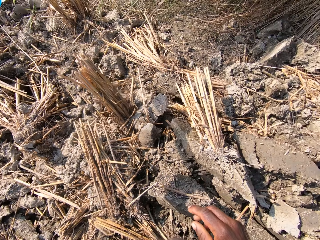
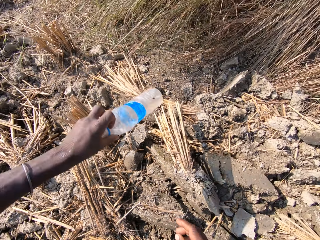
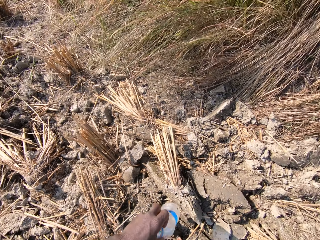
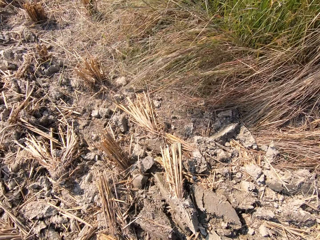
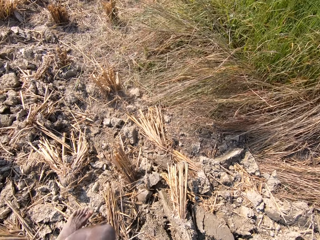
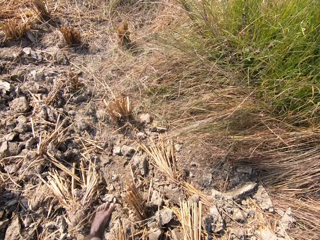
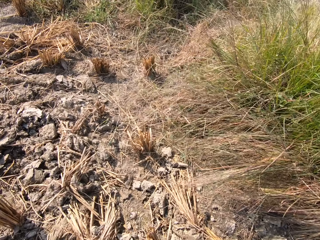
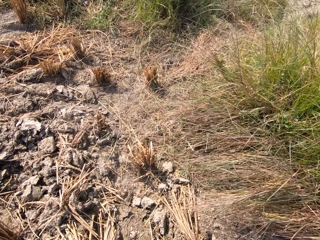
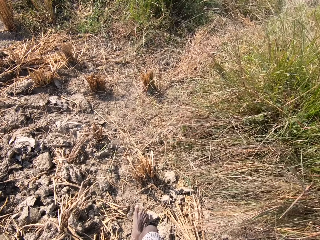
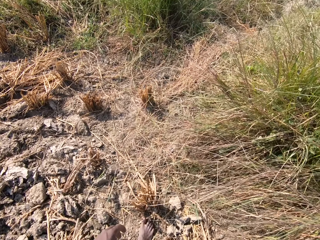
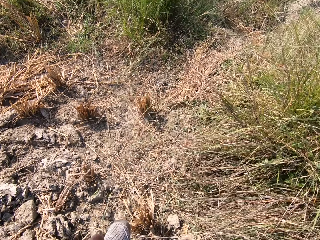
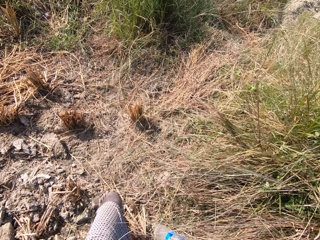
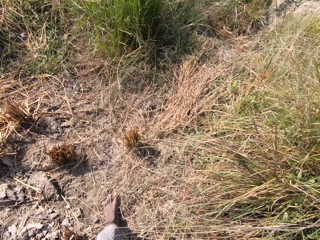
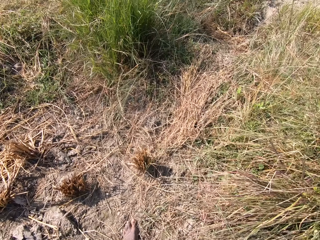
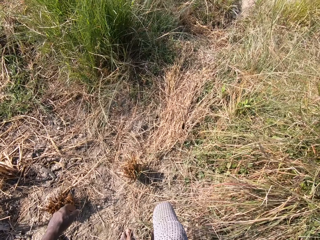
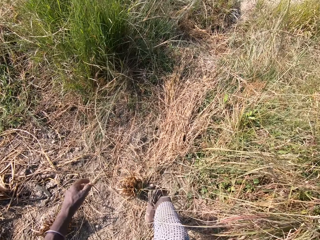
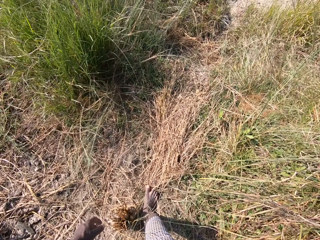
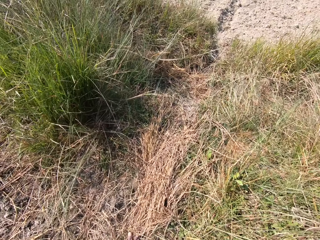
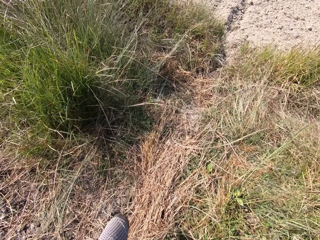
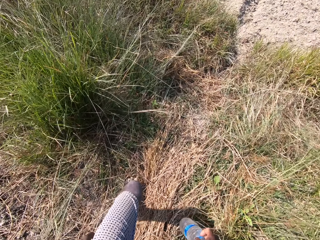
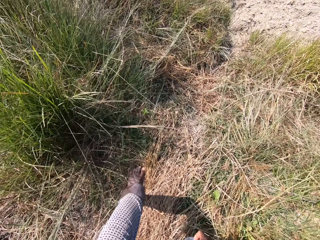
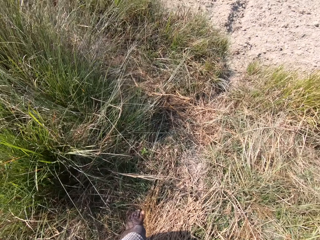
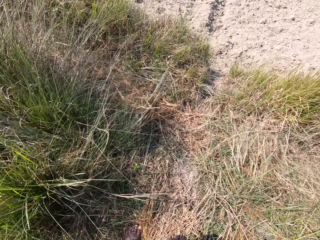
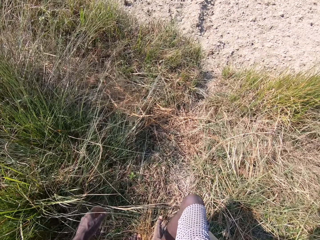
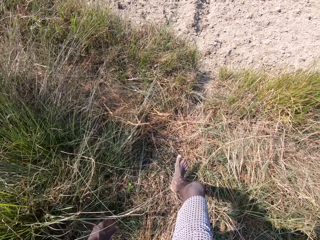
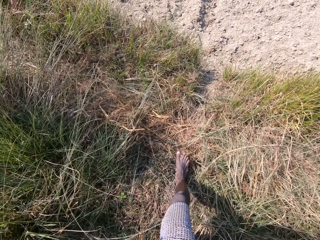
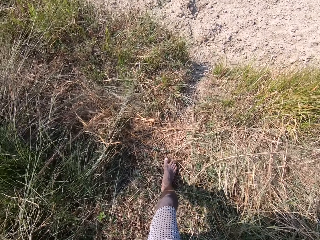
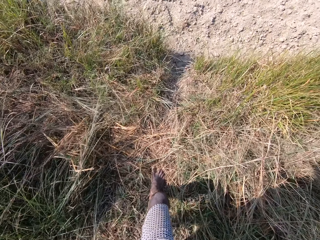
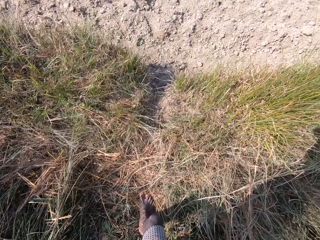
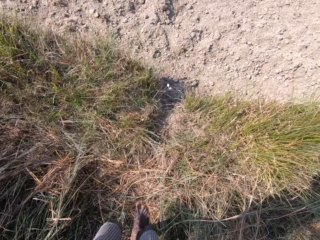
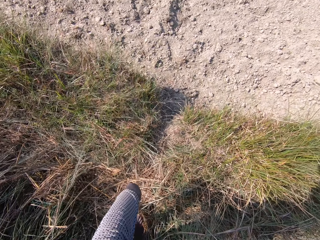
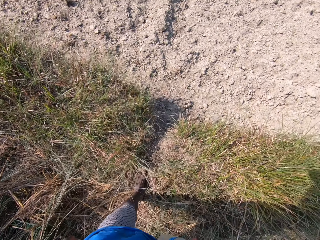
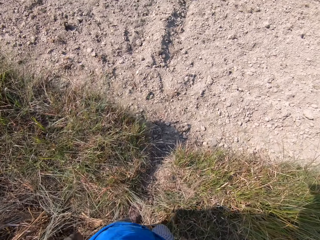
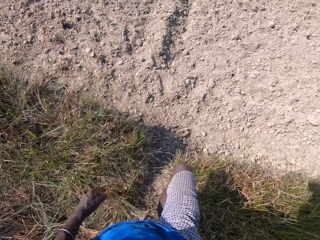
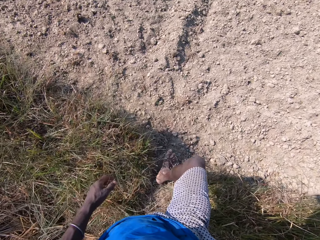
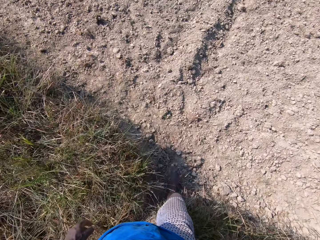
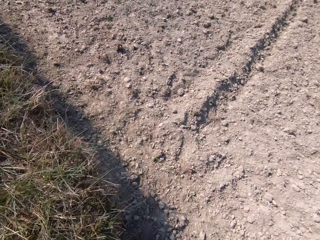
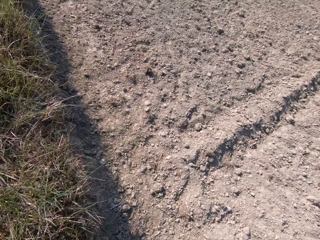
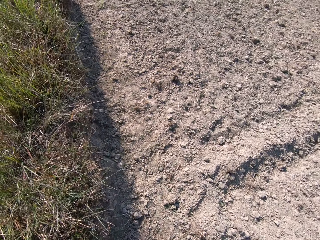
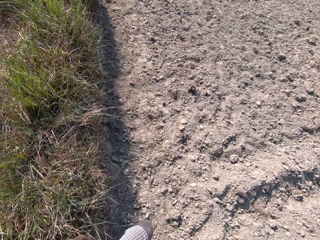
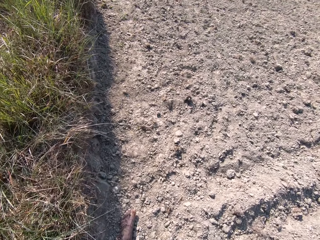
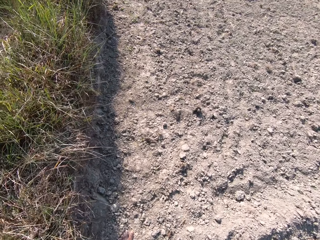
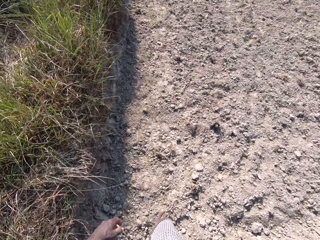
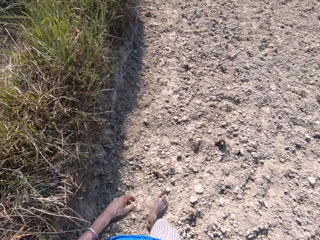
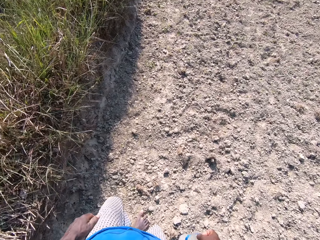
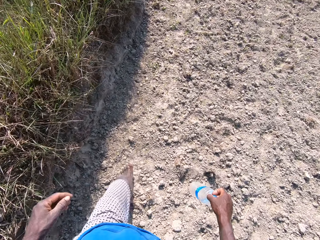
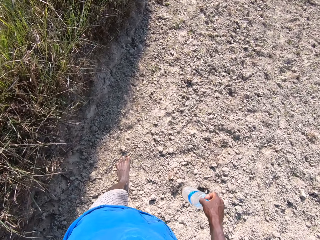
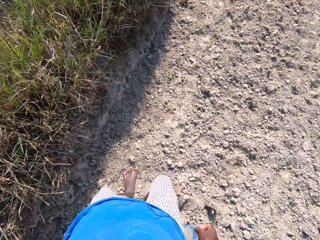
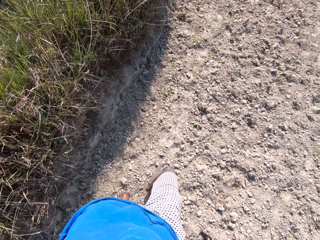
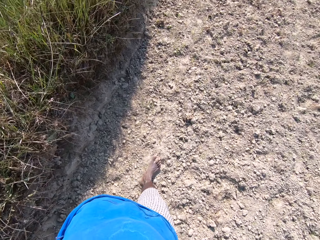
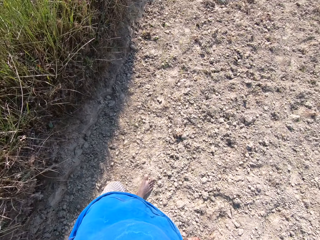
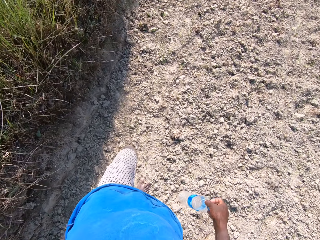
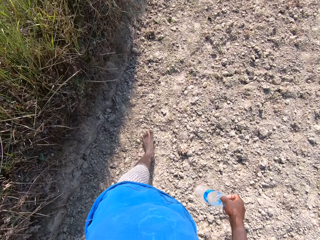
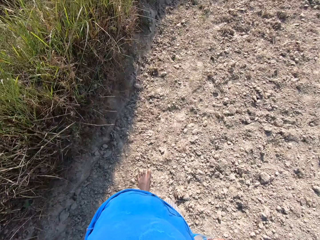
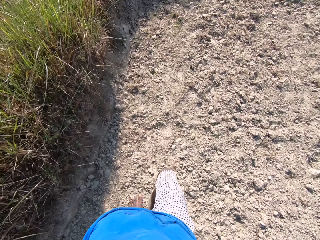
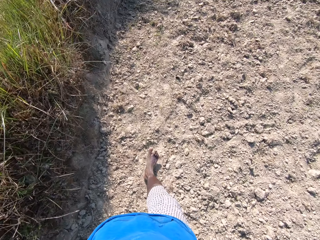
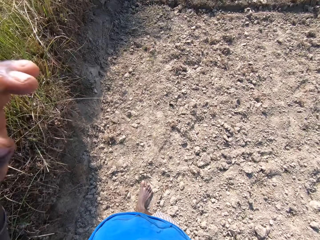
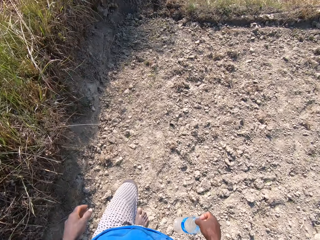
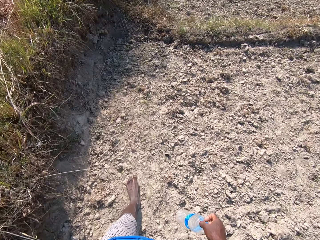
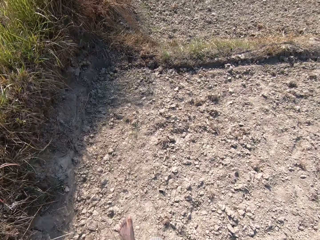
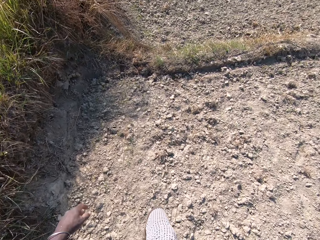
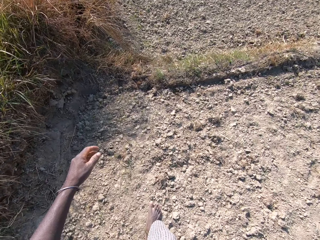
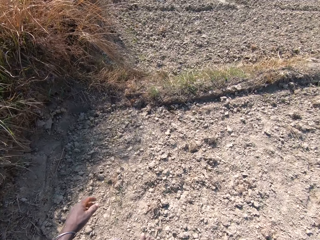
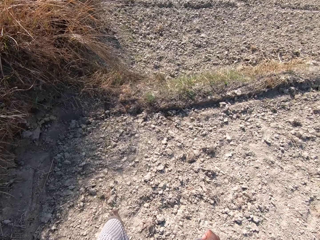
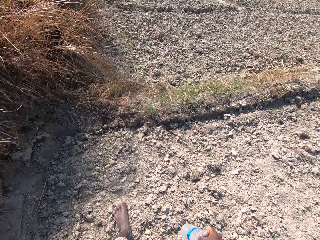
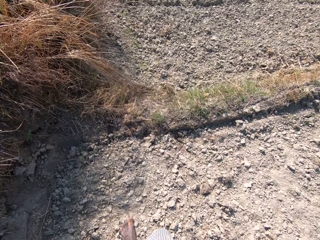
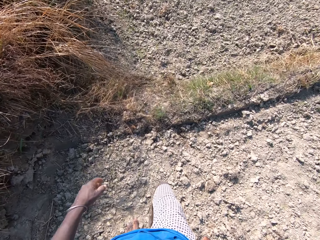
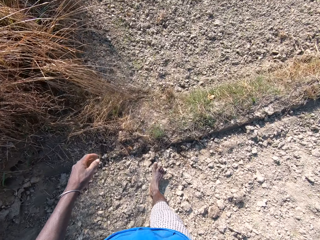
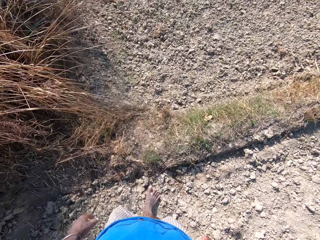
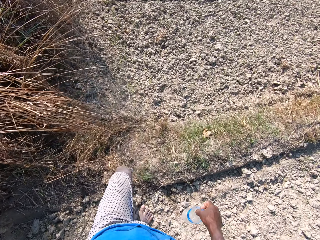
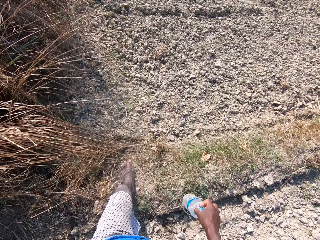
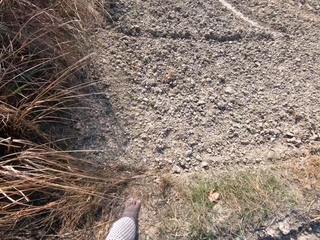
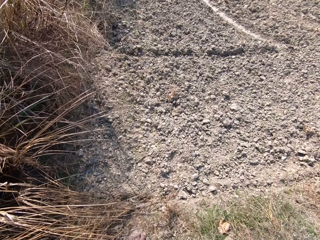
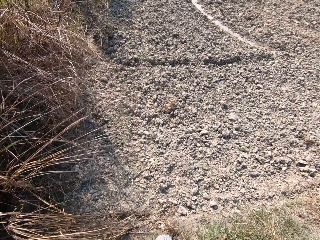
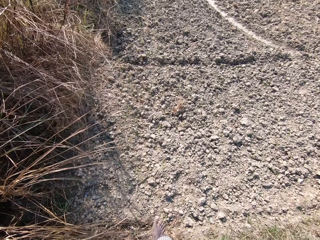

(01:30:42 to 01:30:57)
The camera wearer picks up a bottle of water in the garden. They walk in the garden and look around. They spit saliva in the garden and walk in the garden. They align the camera. They hold the bottle and walk in the garden.

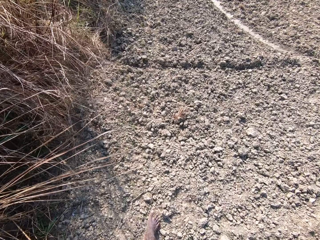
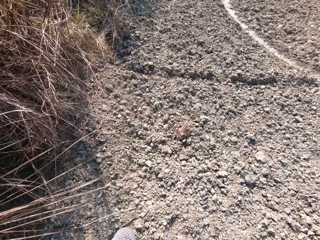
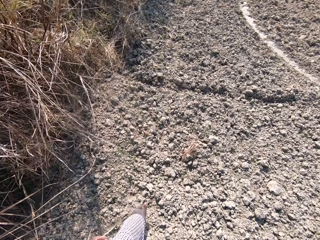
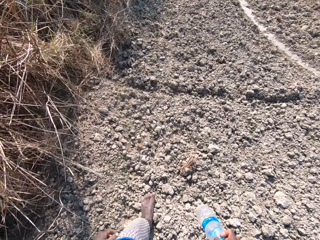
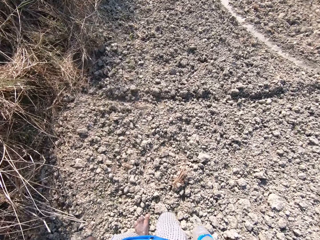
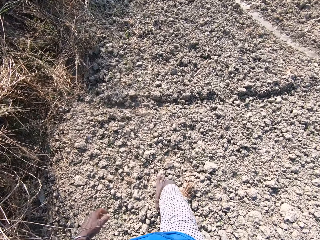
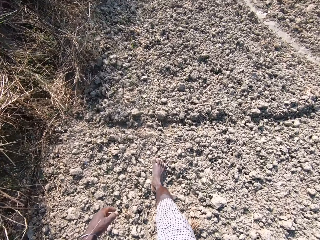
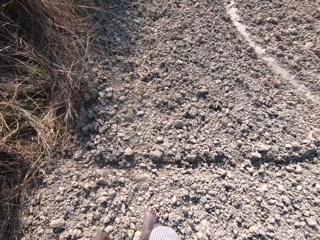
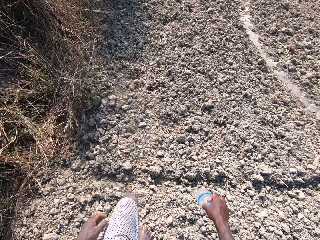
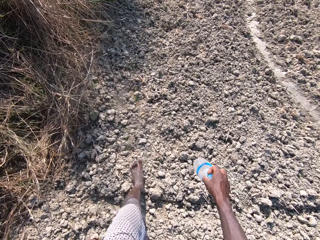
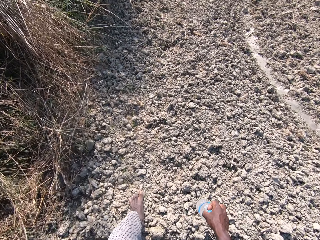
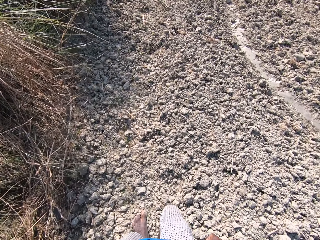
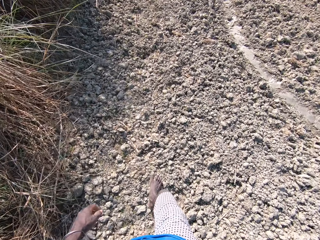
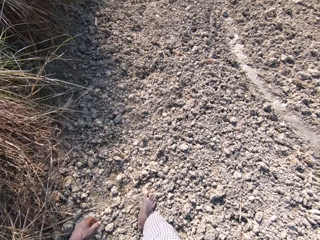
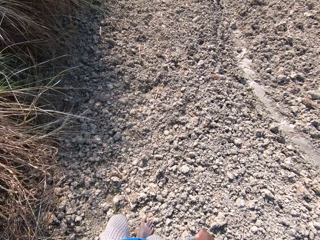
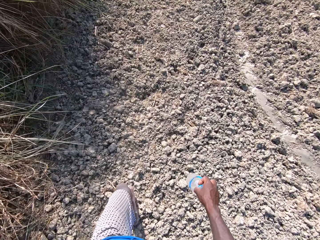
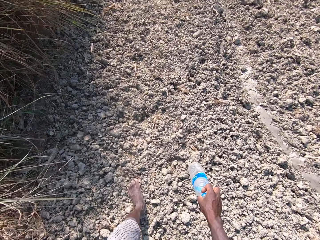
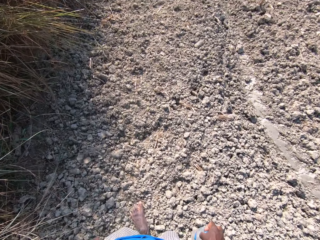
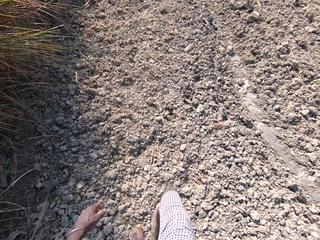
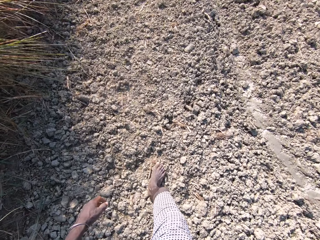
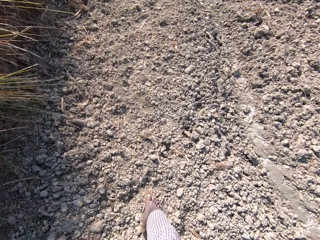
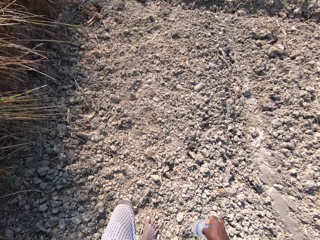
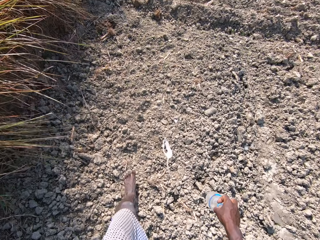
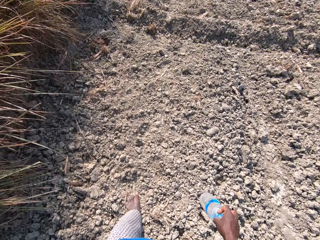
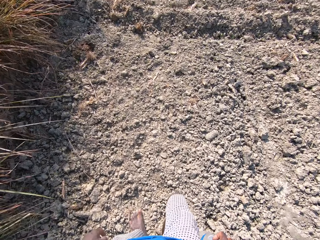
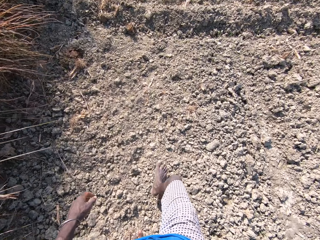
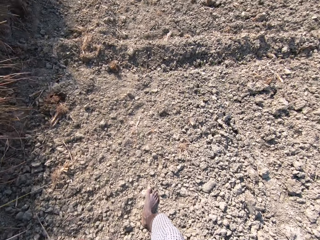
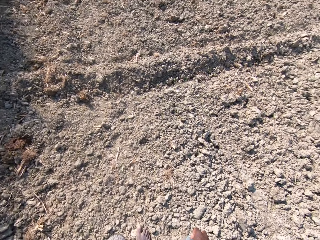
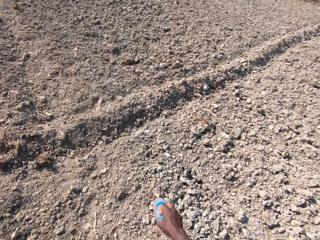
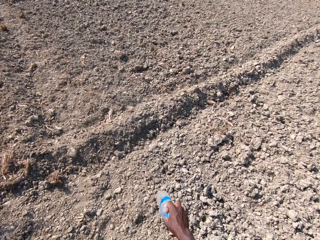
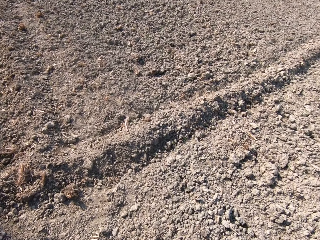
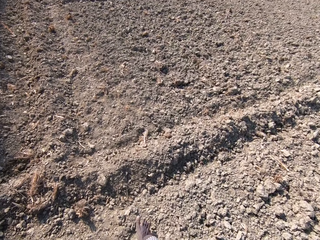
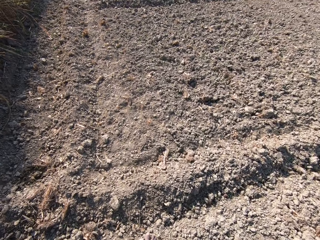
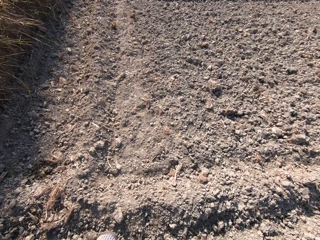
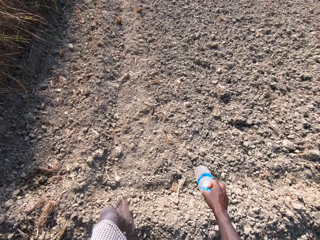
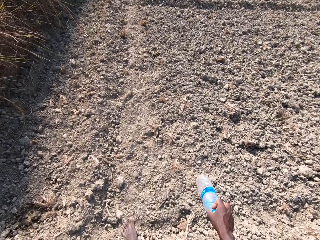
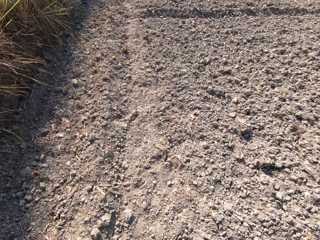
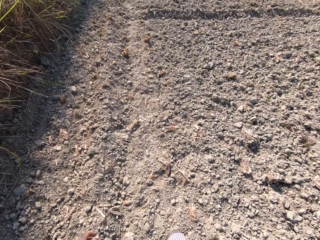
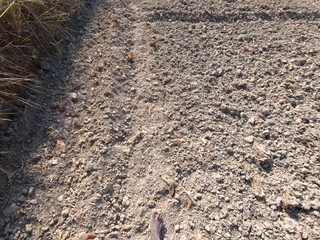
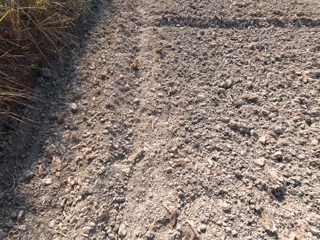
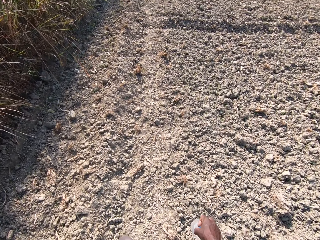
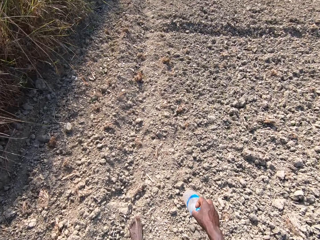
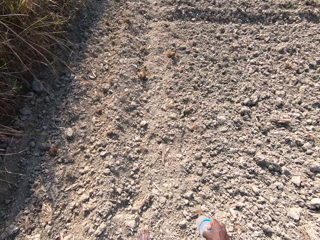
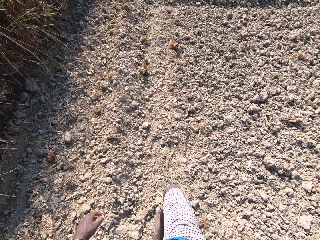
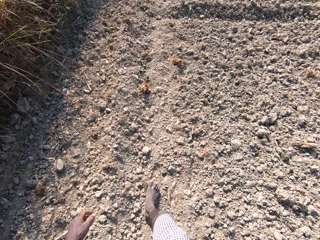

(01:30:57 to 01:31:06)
The camera wearer spits saliva in the garden, walks in the garden and holds the bottle. They spit saliva, walk around and hold the bottle.
